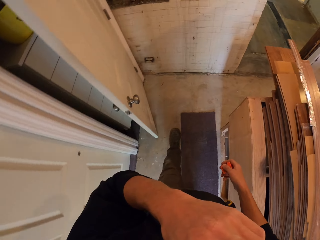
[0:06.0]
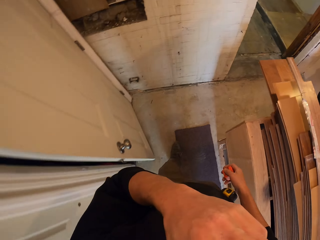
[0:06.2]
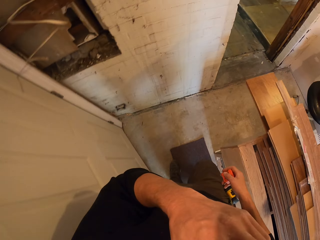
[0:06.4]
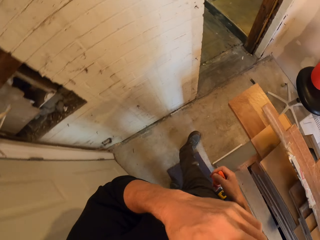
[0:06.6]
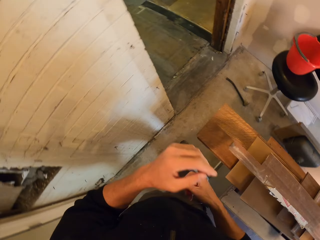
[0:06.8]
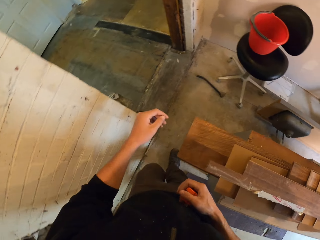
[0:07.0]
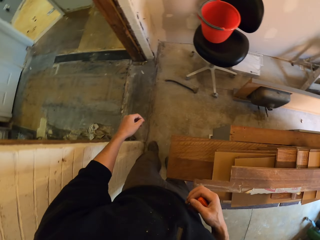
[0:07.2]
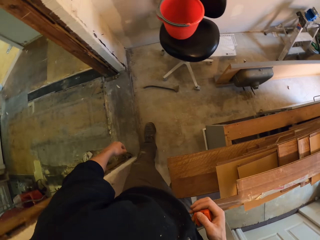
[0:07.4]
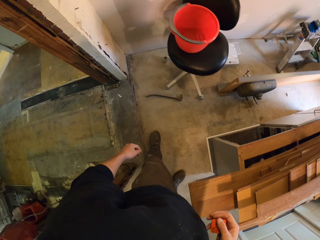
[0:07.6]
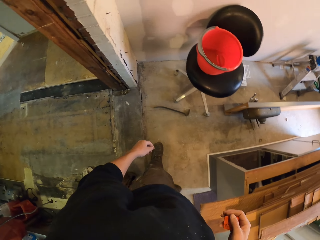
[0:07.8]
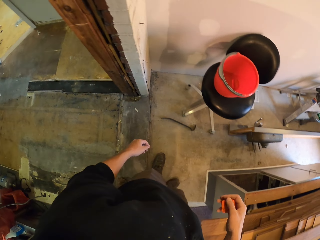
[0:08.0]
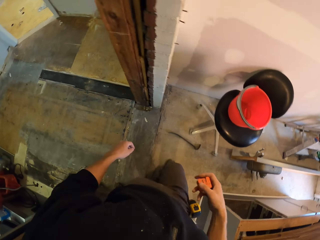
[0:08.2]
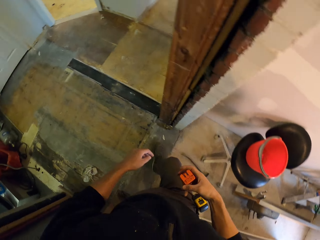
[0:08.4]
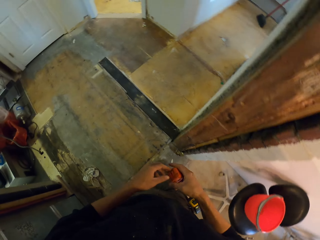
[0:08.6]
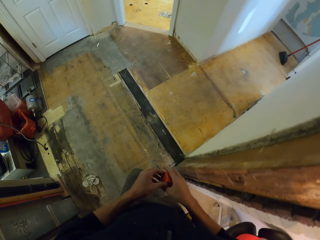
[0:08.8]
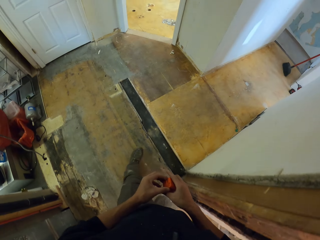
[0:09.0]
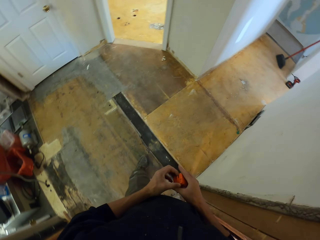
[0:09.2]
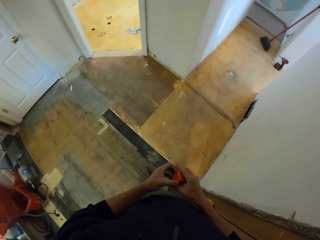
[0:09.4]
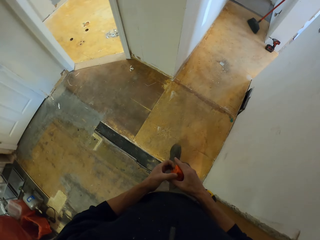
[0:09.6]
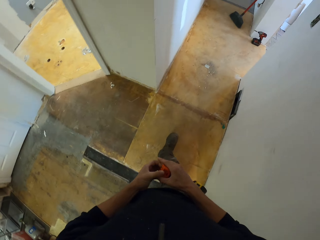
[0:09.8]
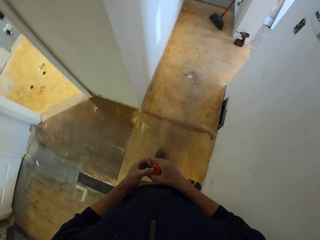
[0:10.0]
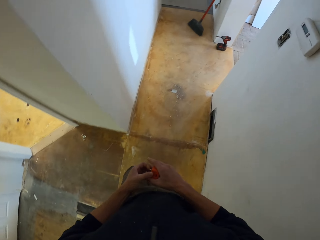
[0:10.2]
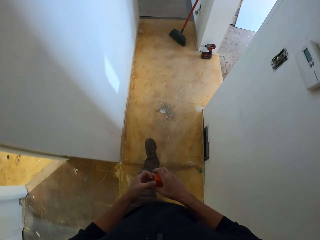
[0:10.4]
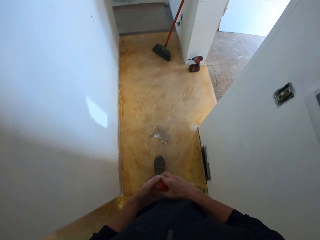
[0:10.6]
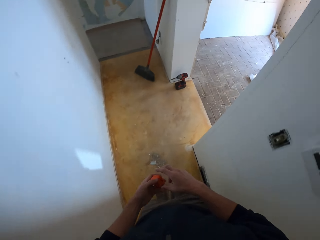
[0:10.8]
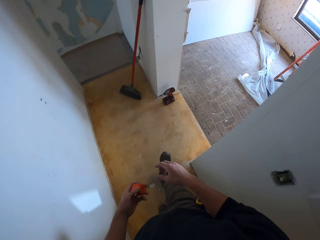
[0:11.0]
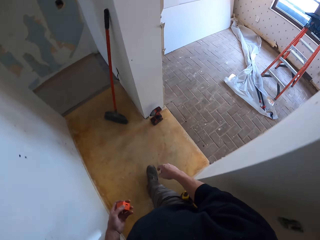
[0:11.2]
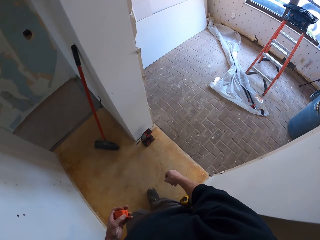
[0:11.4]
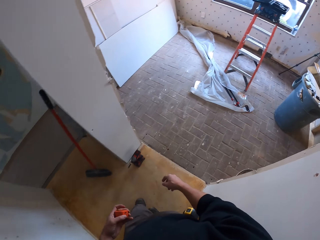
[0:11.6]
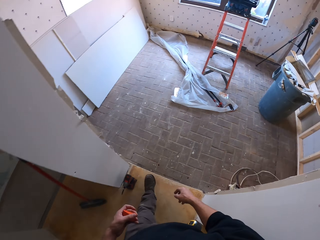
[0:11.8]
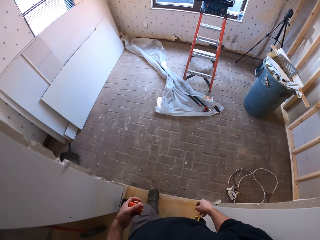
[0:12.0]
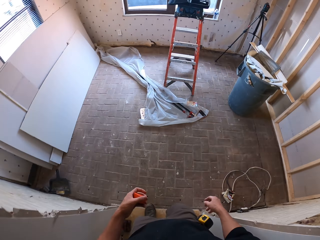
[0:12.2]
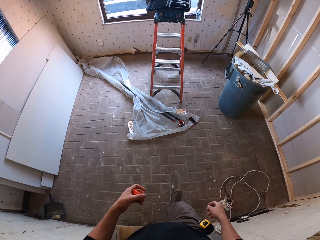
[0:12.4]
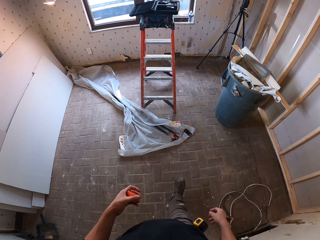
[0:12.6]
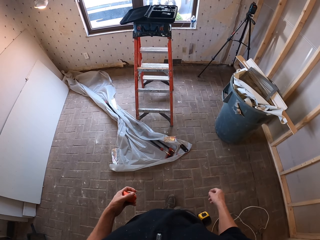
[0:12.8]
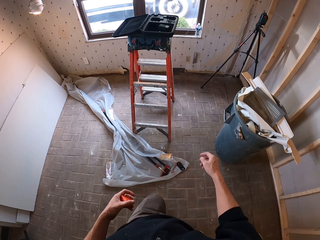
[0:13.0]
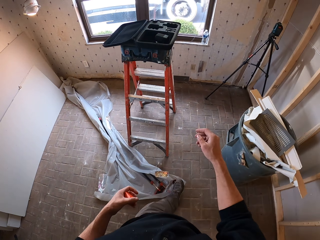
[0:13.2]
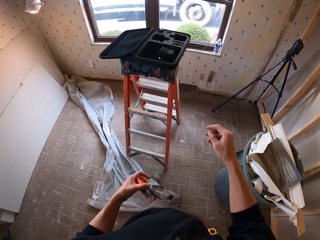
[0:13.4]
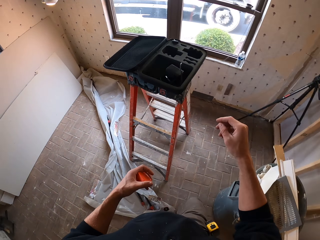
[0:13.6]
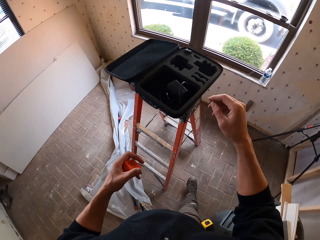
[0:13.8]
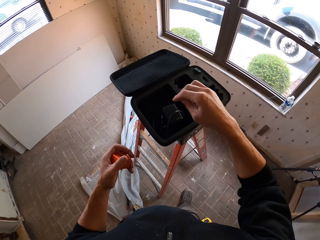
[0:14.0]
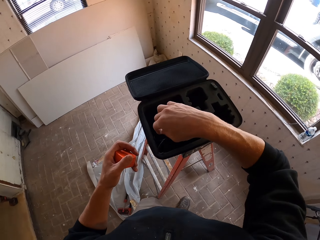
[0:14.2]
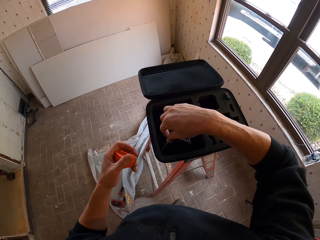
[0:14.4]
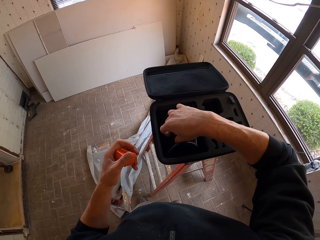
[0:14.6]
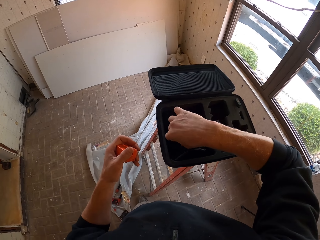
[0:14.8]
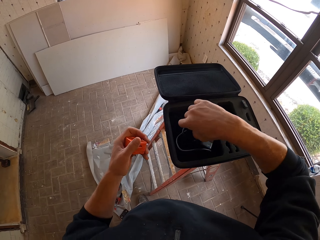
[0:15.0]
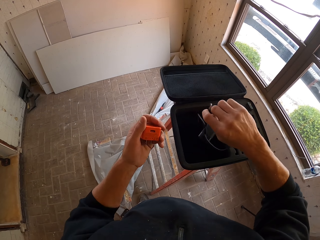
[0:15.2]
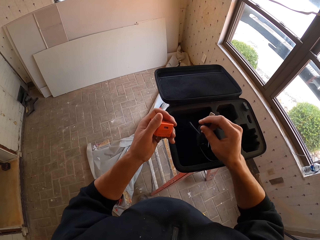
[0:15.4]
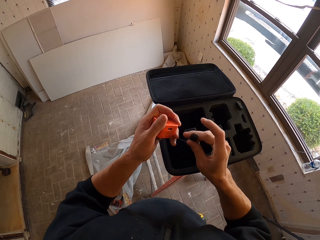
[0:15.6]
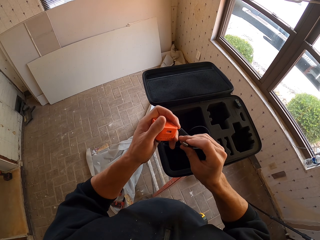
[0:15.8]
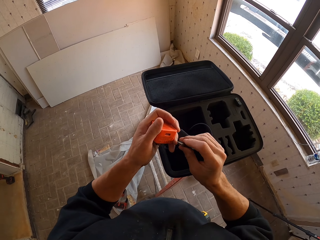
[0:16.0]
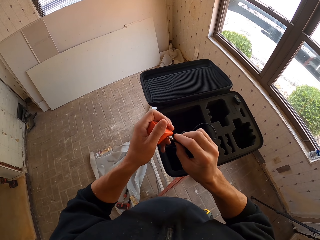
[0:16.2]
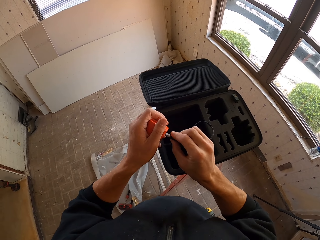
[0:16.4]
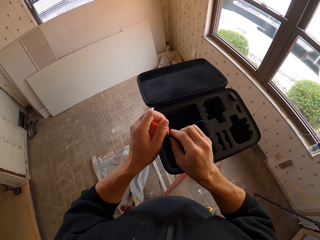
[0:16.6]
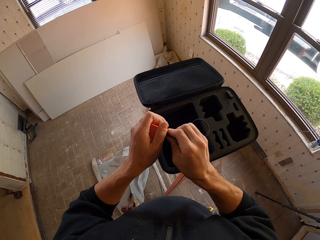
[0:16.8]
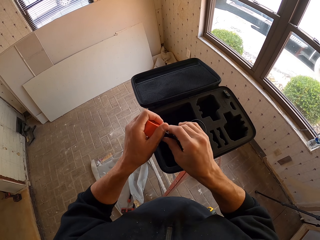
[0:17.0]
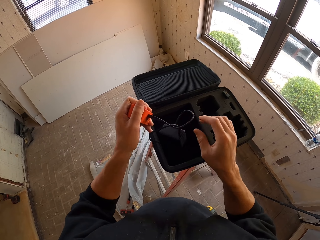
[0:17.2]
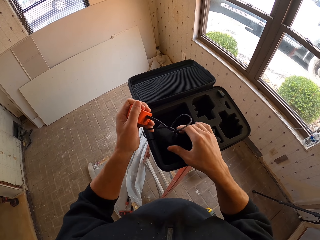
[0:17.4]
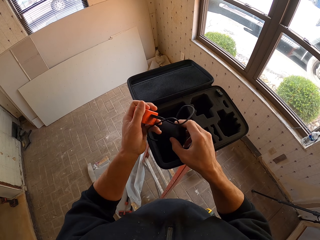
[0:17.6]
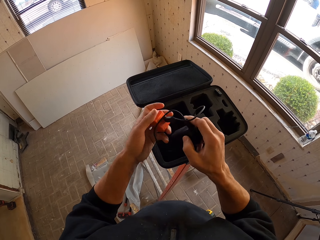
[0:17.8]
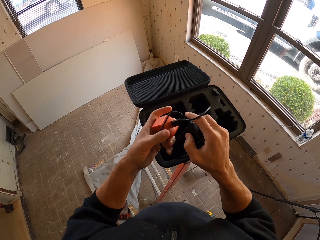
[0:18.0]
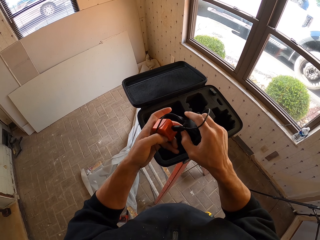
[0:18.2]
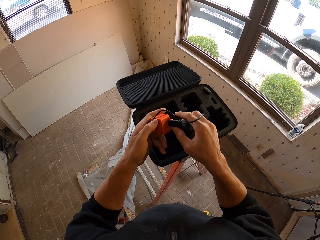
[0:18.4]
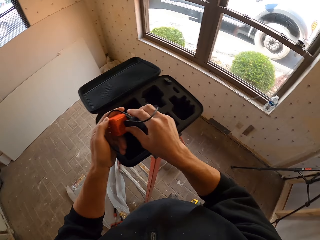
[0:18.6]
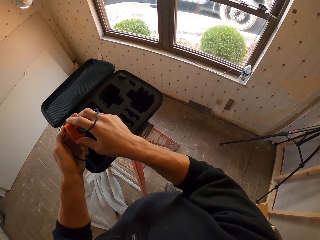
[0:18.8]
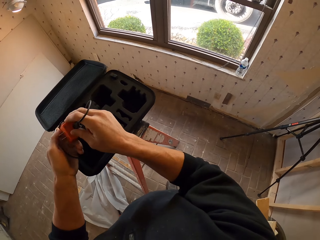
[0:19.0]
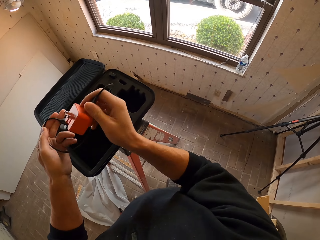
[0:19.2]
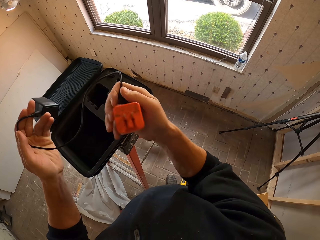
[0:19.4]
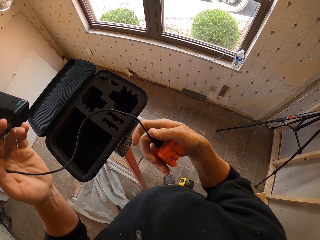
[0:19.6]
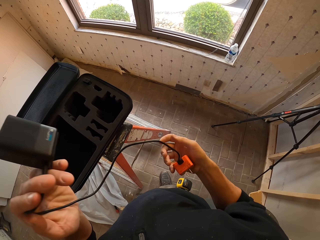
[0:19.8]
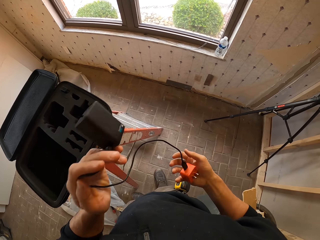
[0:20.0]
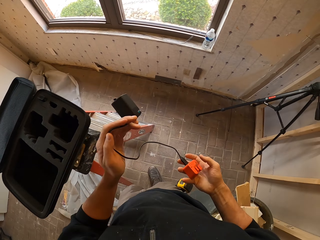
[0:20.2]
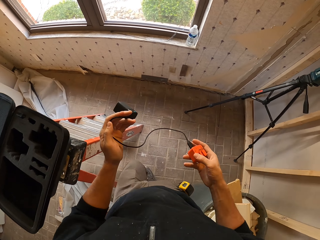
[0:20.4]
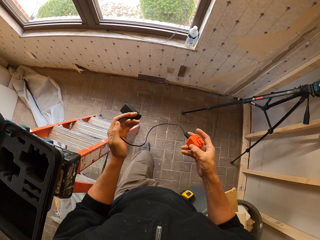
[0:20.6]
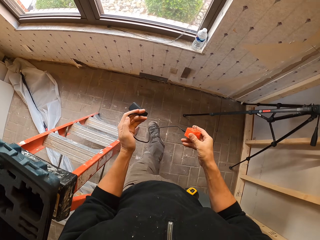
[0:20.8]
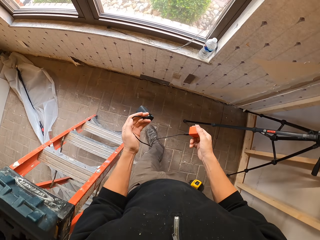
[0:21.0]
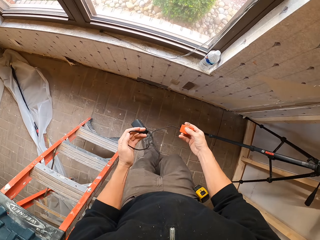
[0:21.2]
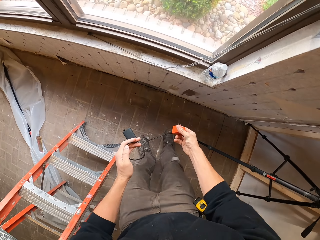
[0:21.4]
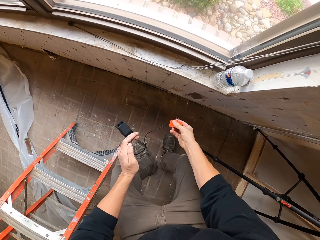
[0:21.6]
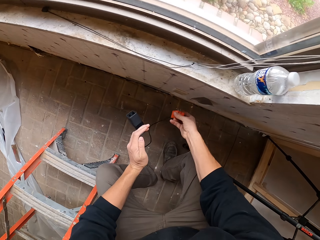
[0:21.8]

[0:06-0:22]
The camera wearer touches the face. They raise down the hand. They exchange a fuse on the other hand. They walk in the house. They pick a charger or cable from a bag case. They insert the cable on the fuse. They fix the charger to the head.

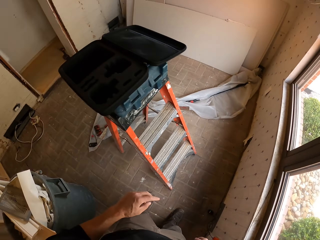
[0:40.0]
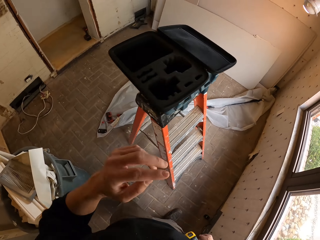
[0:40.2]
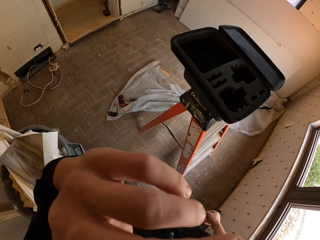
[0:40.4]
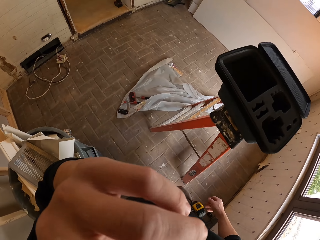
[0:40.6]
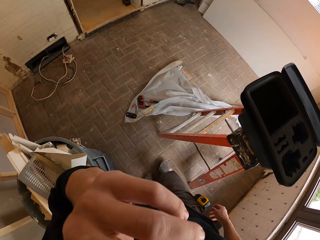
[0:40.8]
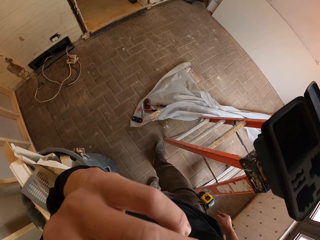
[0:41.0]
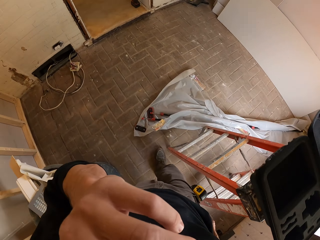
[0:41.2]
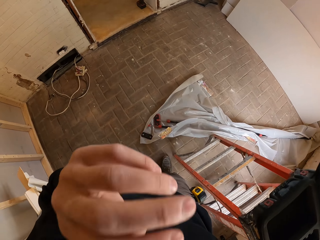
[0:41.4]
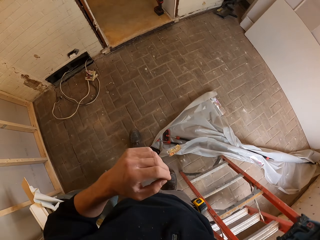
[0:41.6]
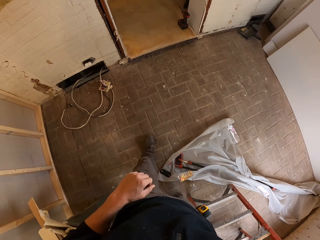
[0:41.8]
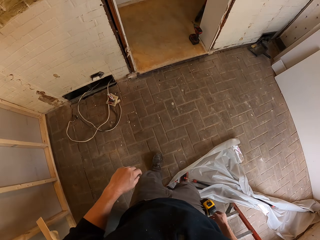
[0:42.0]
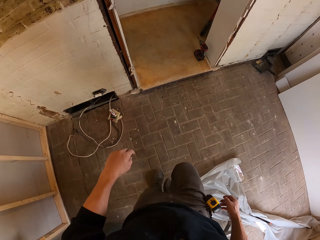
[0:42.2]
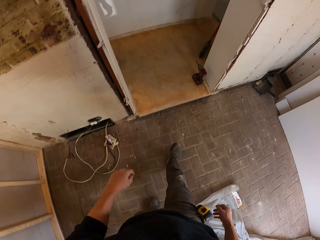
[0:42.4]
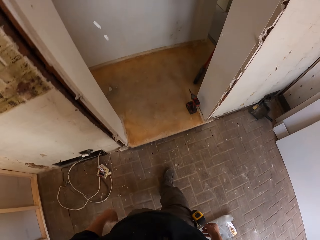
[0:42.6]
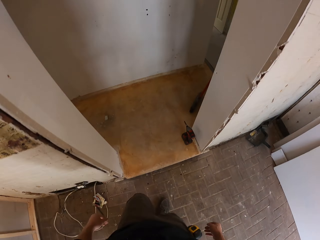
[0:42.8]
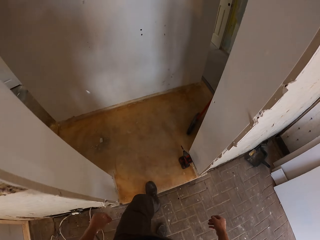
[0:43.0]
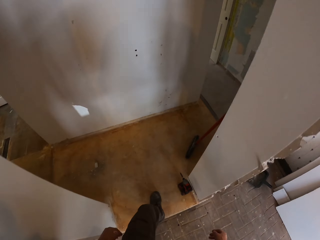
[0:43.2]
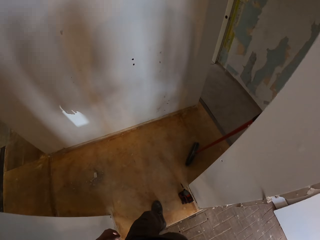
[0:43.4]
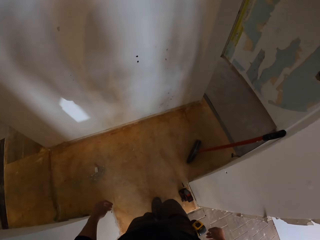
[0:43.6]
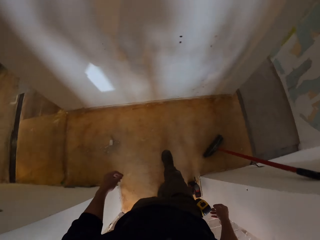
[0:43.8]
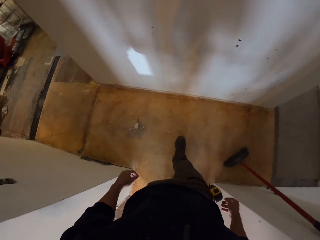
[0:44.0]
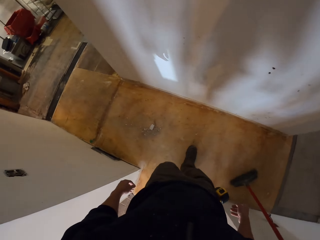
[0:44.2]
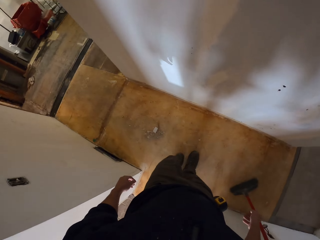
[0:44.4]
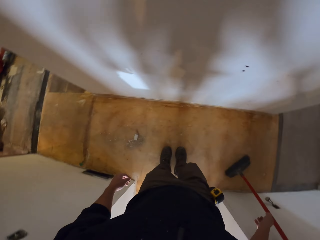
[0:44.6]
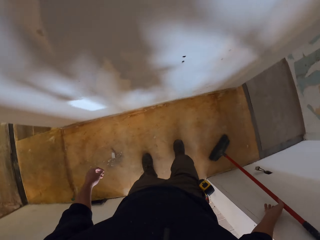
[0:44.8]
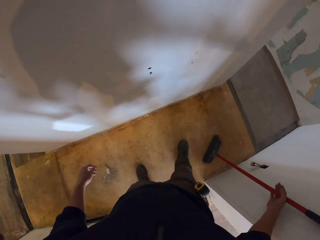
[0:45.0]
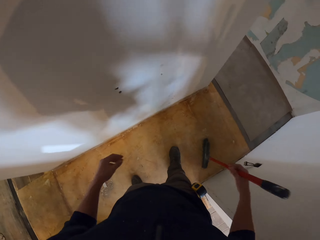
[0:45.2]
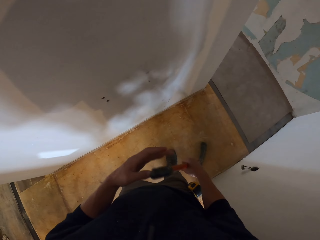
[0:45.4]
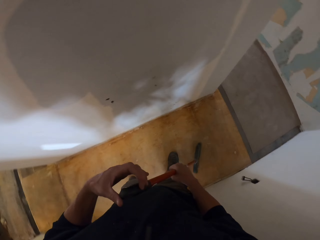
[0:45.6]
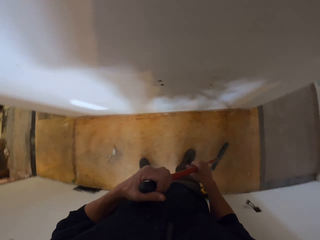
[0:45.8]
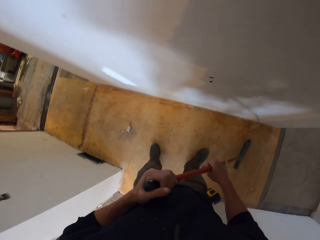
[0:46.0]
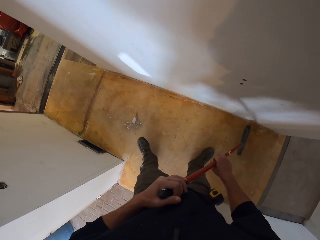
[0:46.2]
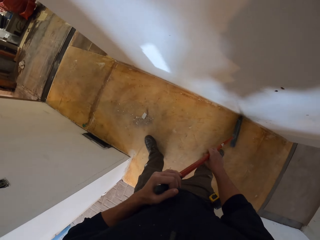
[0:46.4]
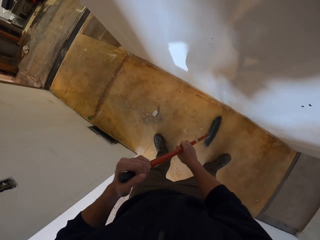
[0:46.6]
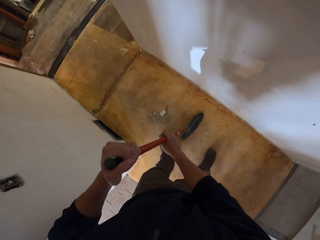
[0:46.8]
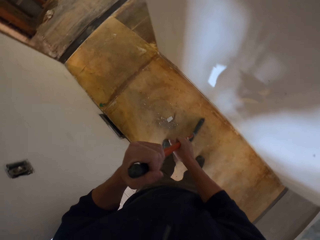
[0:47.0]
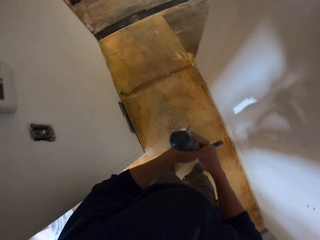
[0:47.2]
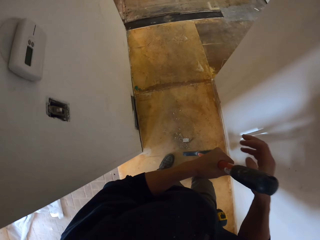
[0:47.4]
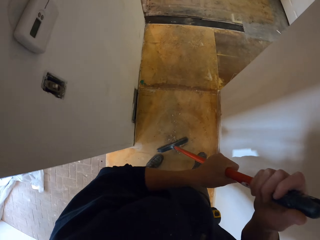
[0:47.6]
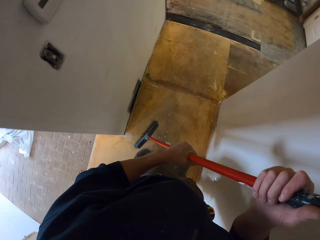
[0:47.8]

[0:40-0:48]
The camera wearer rubs his face. He walks in the house. He picks a push broom. He sweeps dirt using the push broom.
